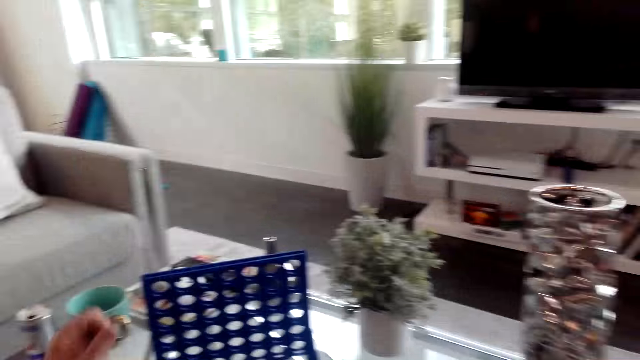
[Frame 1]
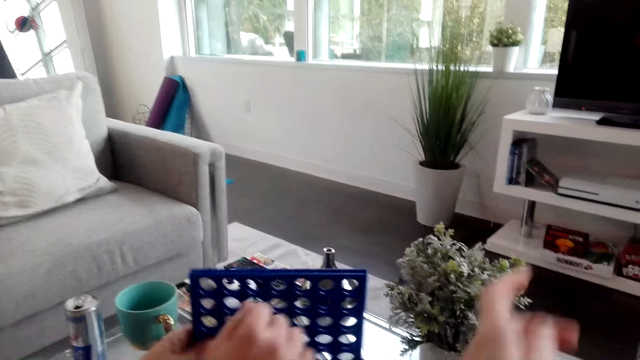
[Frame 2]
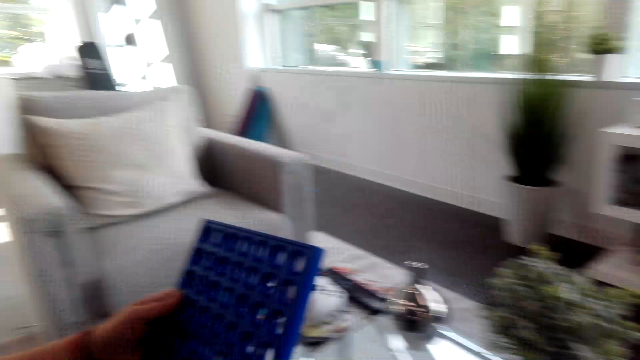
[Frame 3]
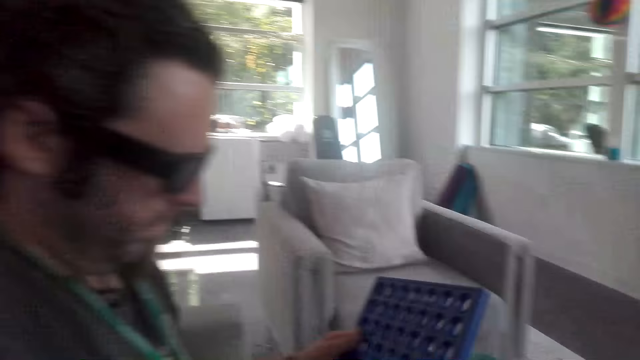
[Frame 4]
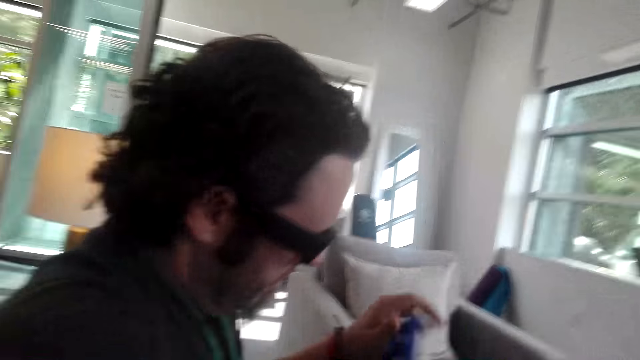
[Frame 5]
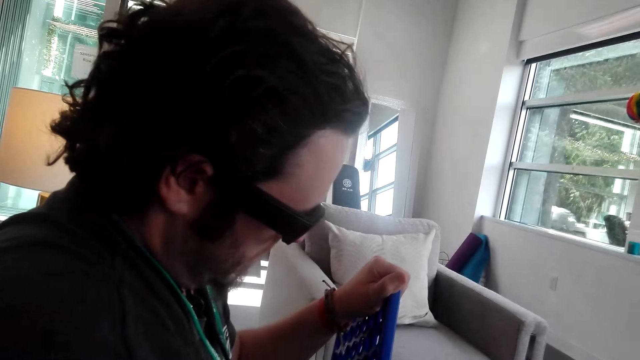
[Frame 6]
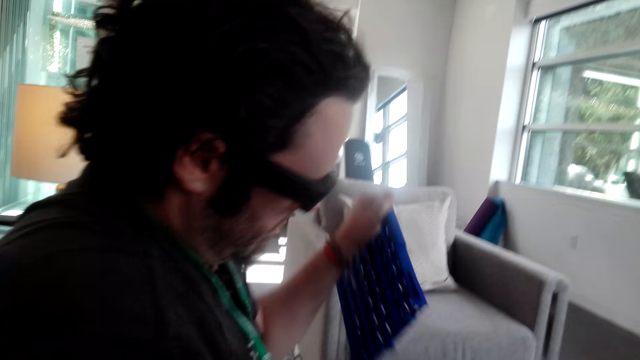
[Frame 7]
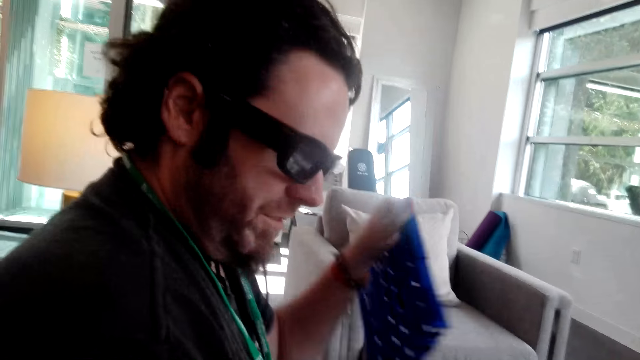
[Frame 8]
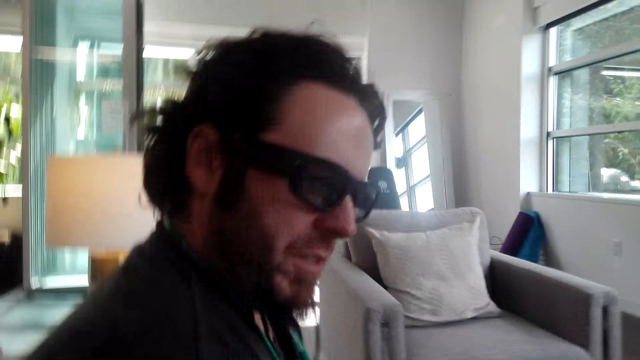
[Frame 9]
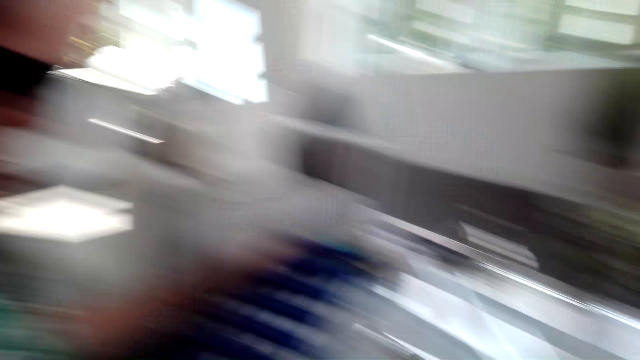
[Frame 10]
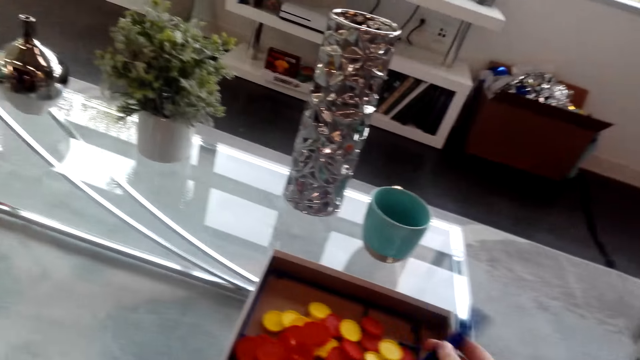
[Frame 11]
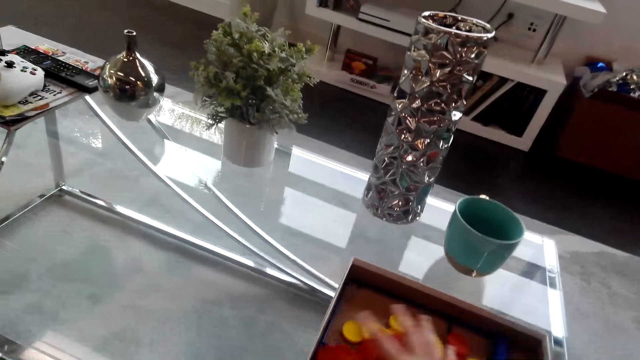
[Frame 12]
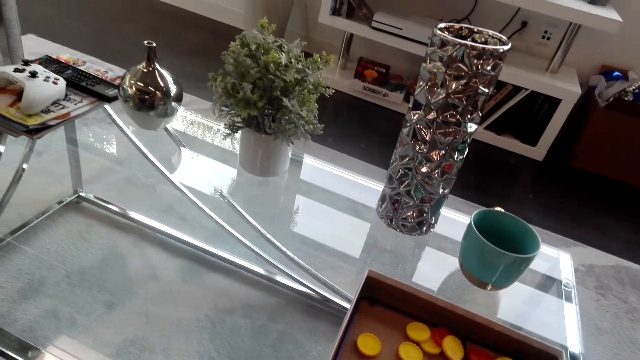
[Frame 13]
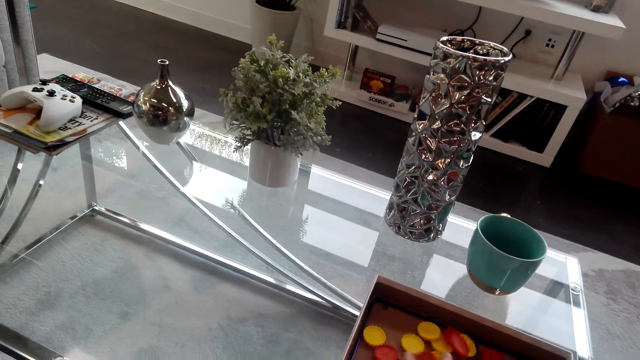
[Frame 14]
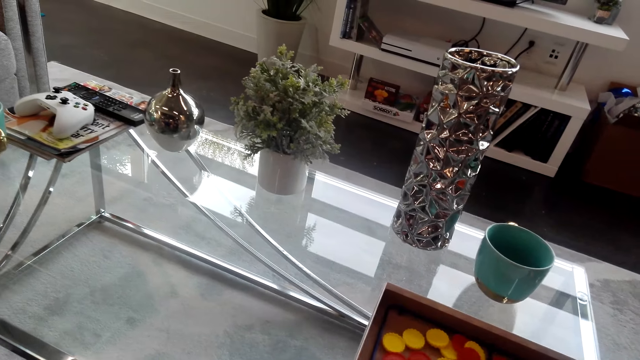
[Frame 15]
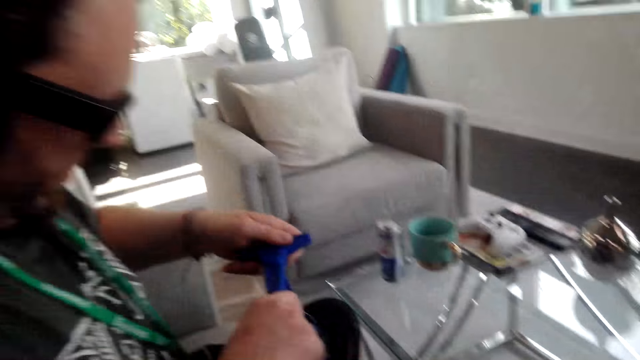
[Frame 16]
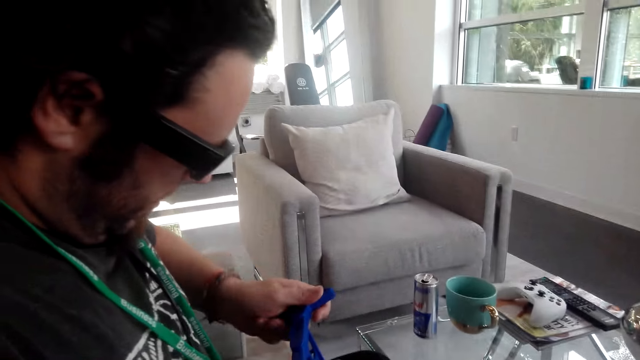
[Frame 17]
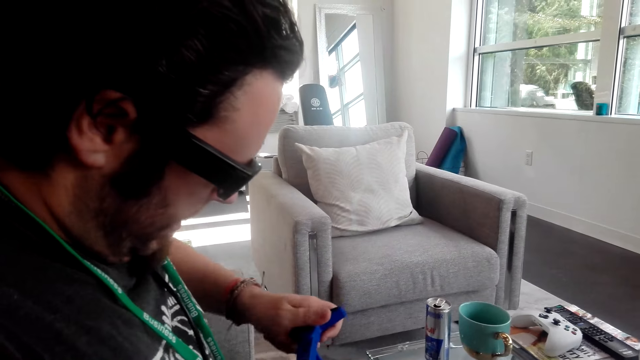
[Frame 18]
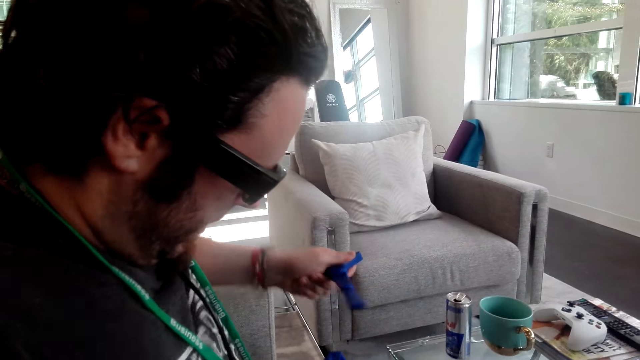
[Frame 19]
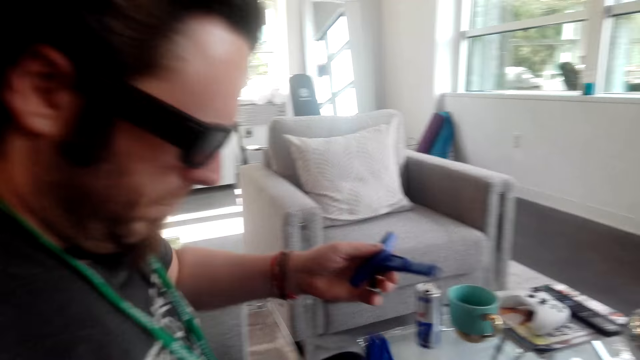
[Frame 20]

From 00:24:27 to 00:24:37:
A man puts the colorful dice casino poker chips on the box. The camera wearer takes the poker rack from the table. The man removes the rack stand. The man disconnects something.

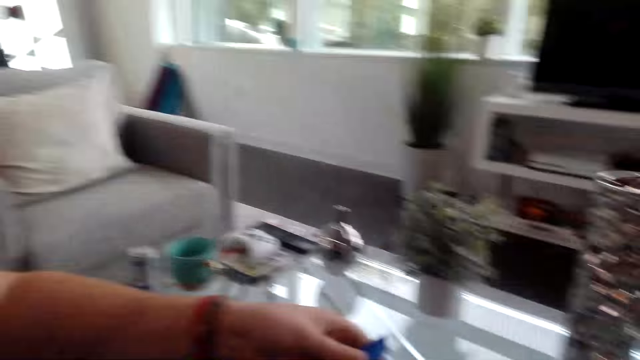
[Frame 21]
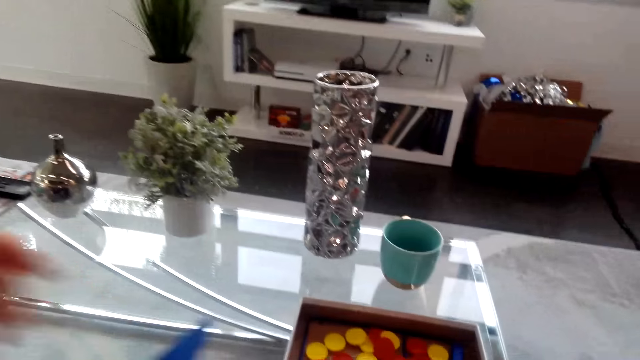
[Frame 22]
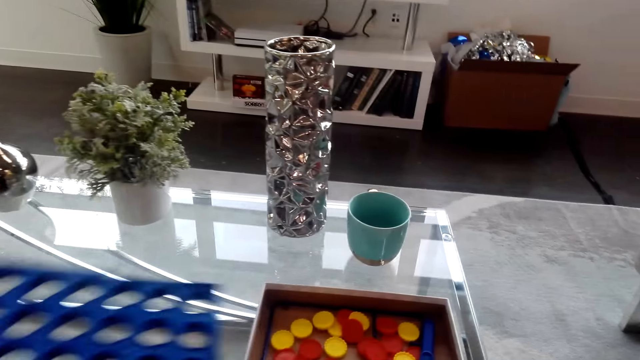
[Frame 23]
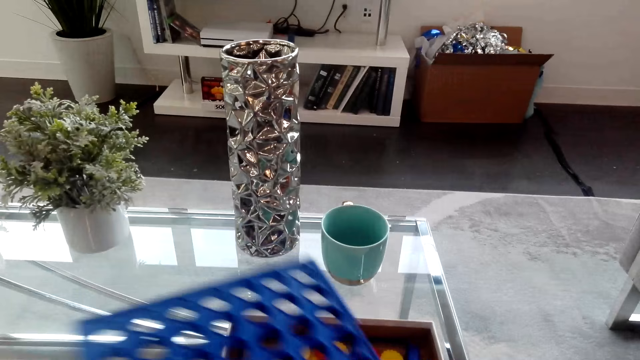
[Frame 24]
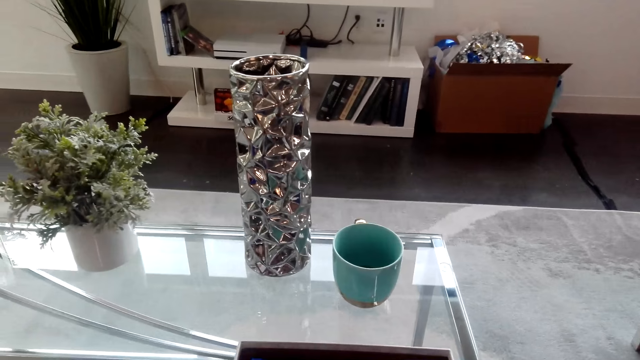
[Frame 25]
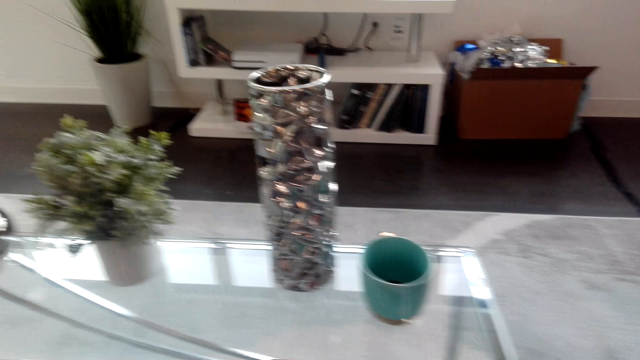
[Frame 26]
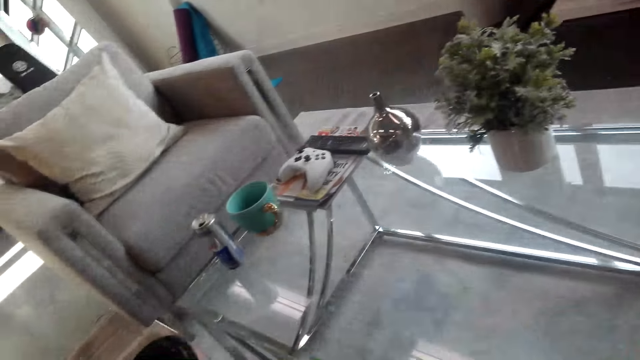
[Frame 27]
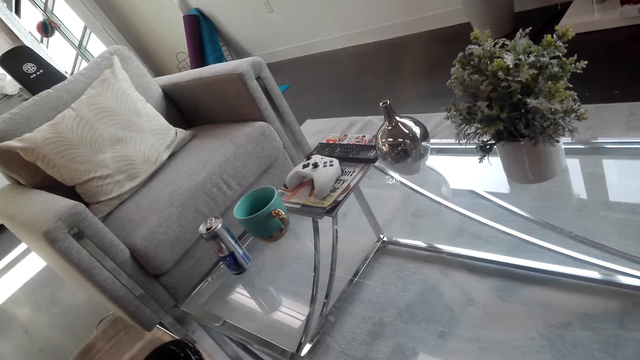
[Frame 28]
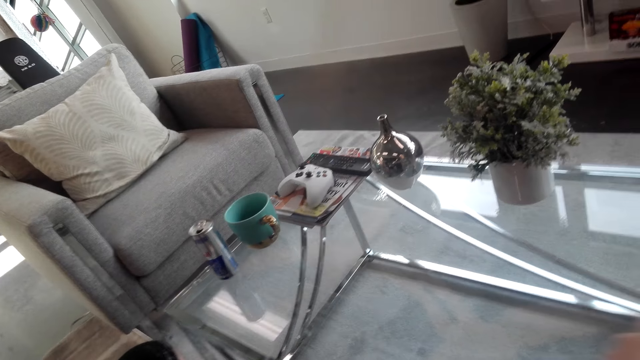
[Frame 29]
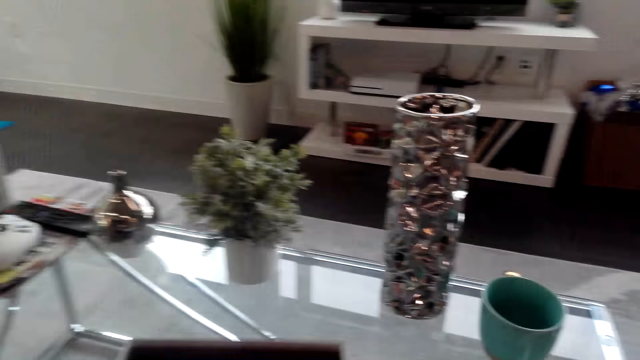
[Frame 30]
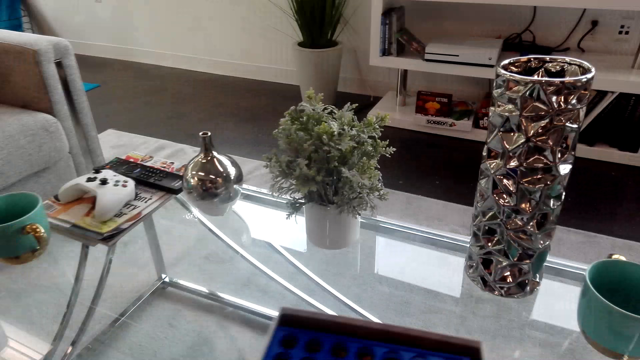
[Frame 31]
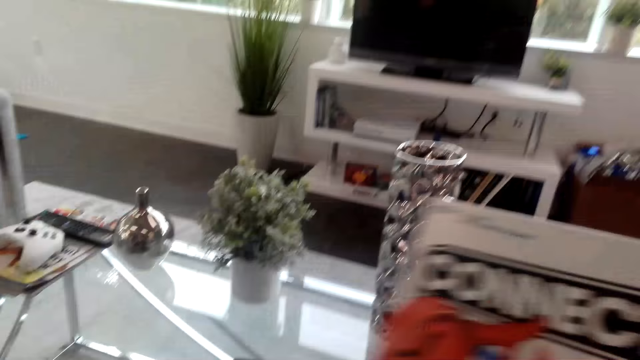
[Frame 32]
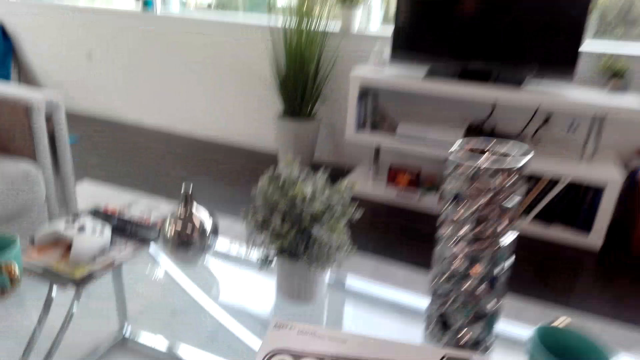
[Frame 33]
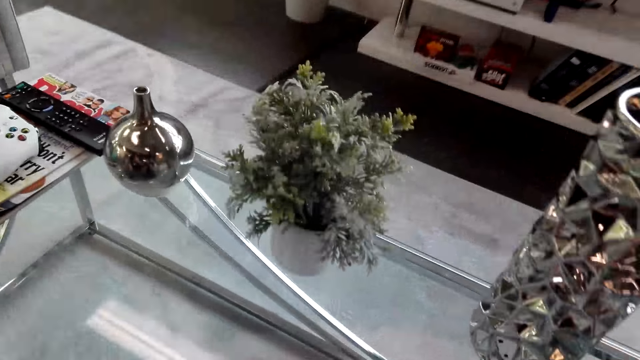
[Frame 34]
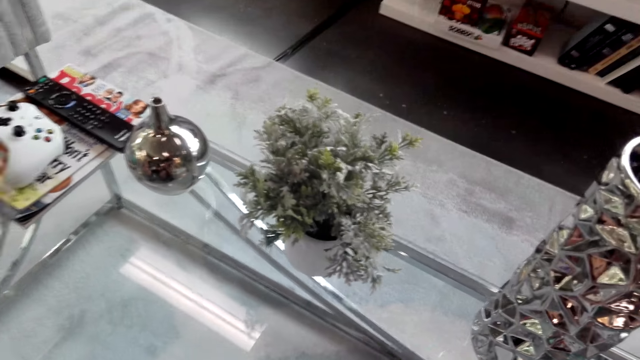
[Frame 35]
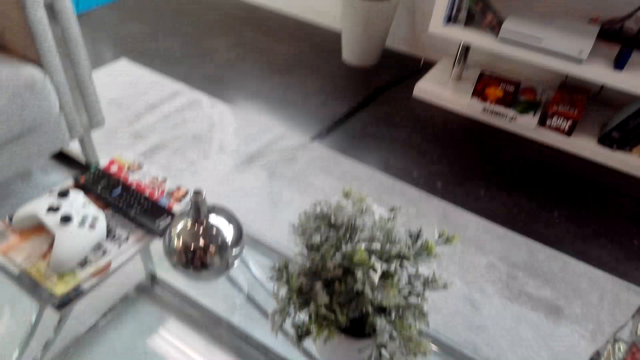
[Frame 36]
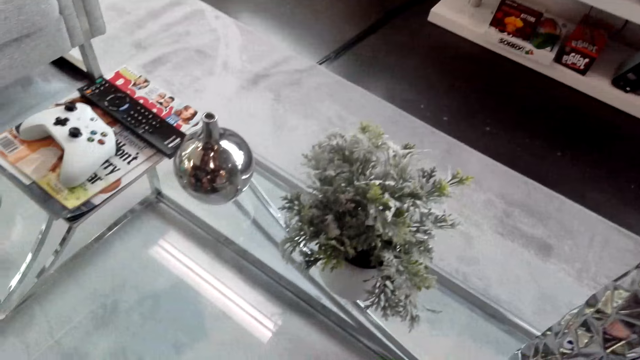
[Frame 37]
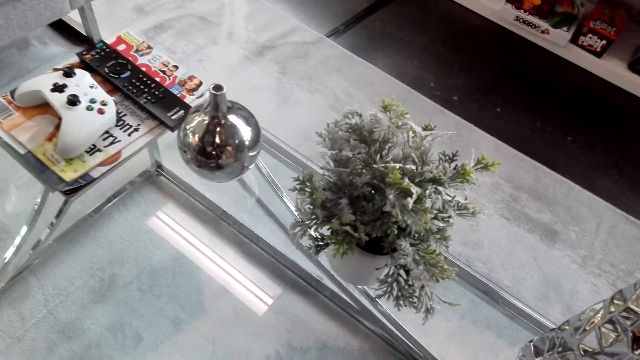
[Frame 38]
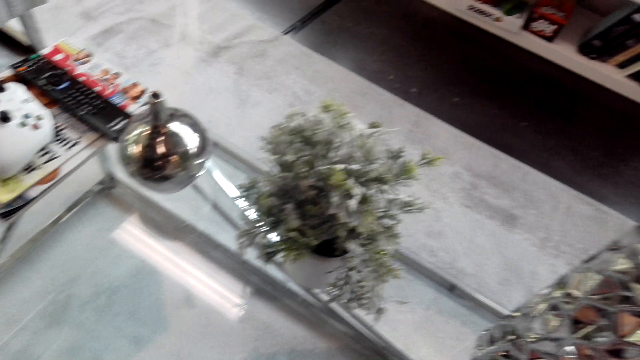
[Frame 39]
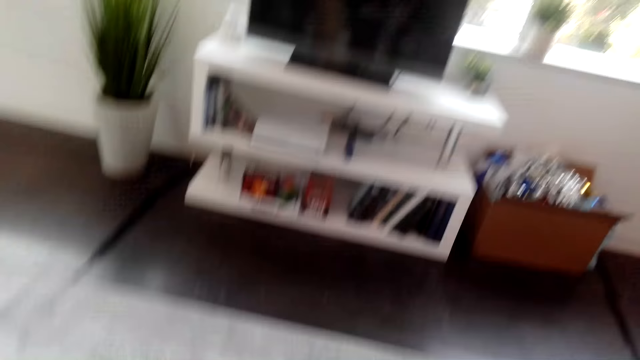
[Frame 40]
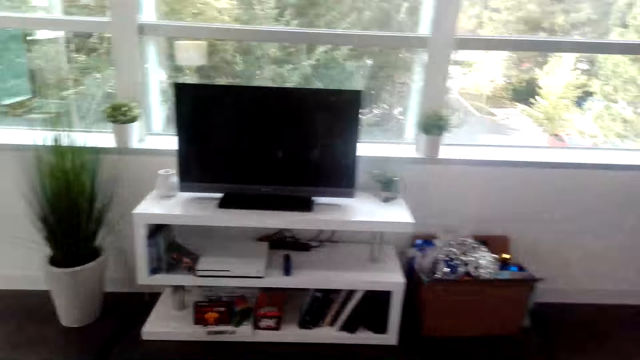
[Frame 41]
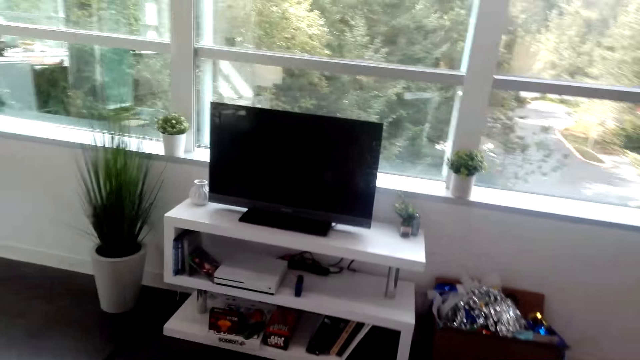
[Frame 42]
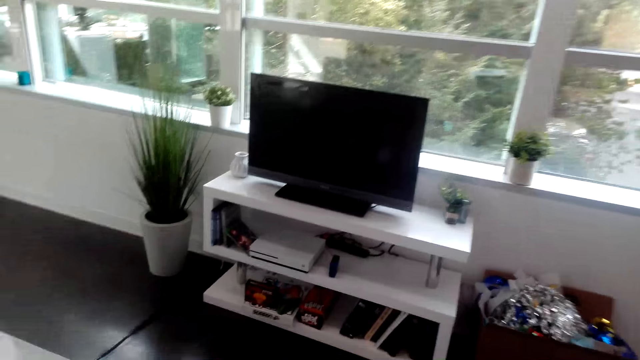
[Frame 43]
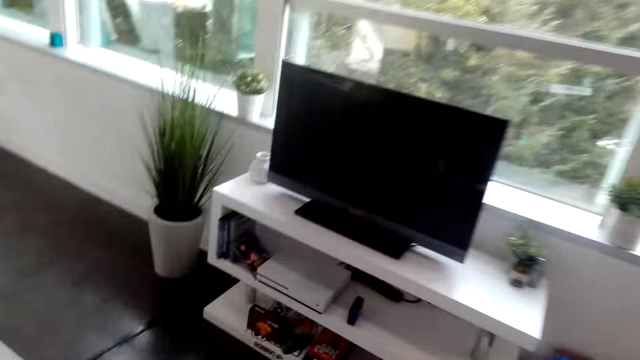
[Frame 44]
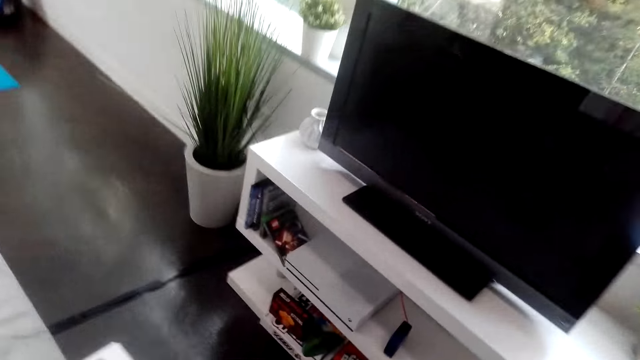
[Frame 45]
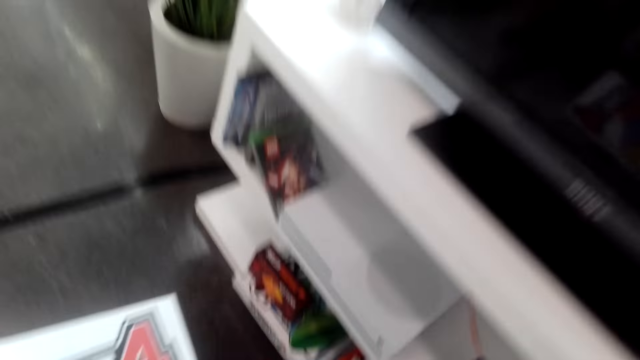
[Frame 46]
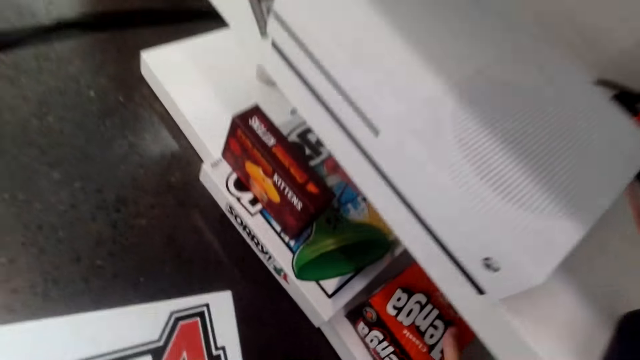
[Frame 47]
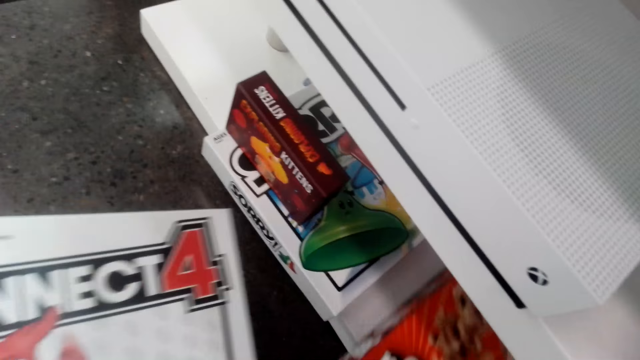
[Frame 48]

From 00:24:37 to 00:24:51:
The camera wearer takes the poker rack from a man. They close the poker box. They talk to the man. They walk around the room.
